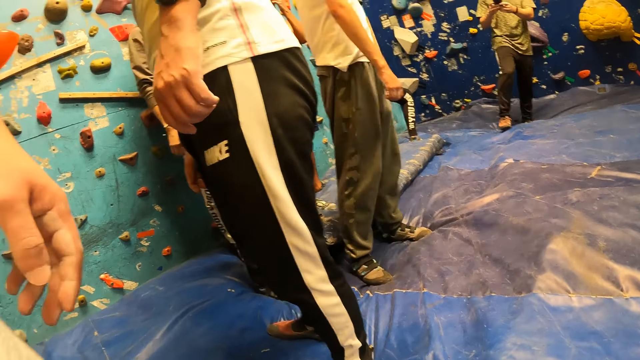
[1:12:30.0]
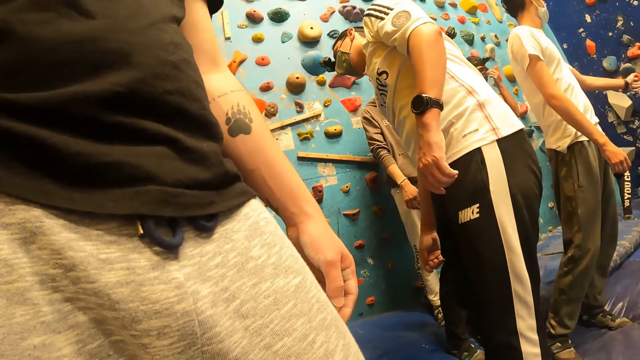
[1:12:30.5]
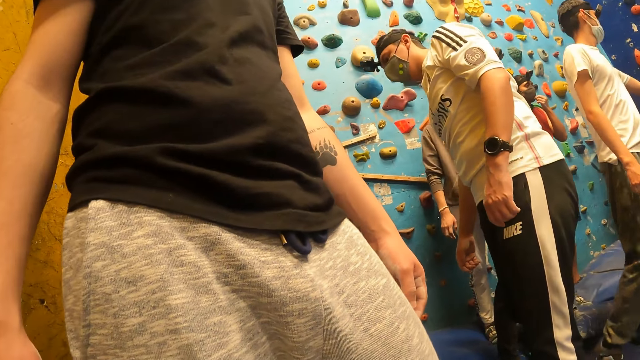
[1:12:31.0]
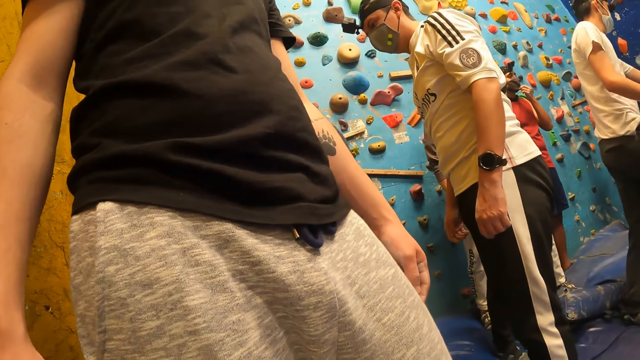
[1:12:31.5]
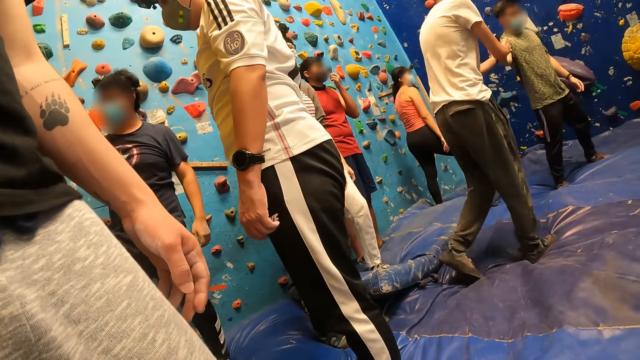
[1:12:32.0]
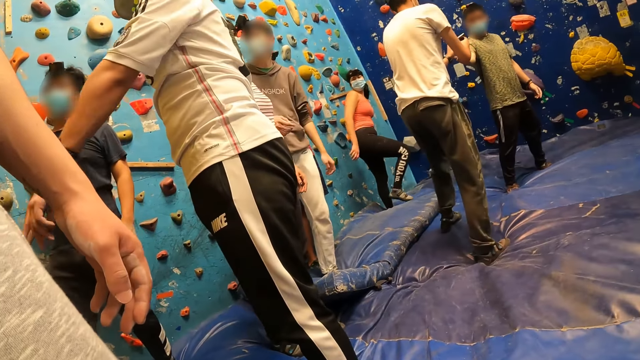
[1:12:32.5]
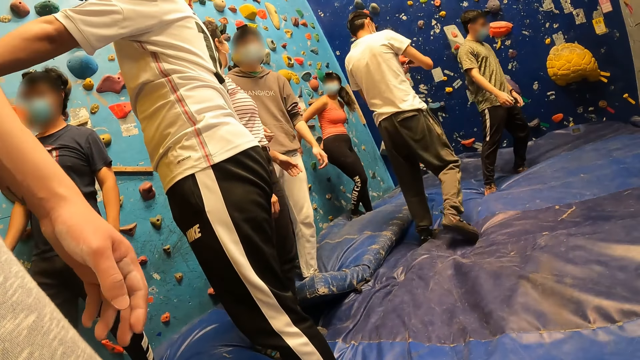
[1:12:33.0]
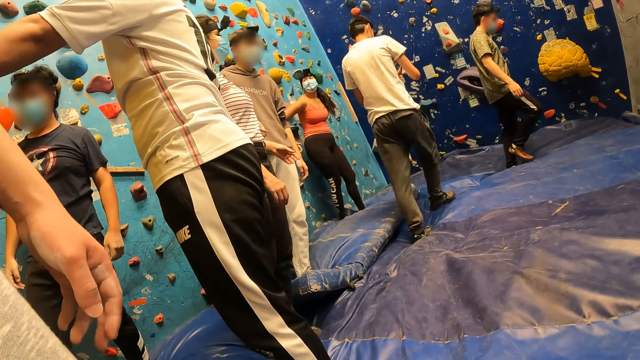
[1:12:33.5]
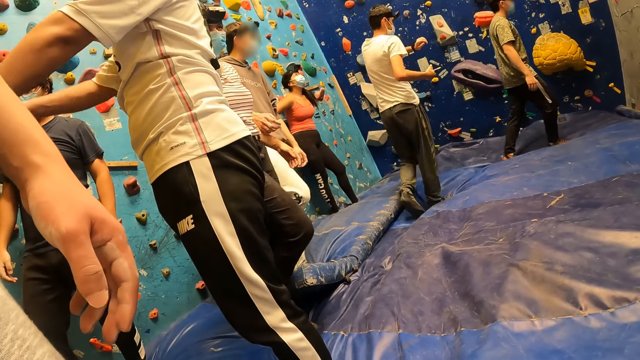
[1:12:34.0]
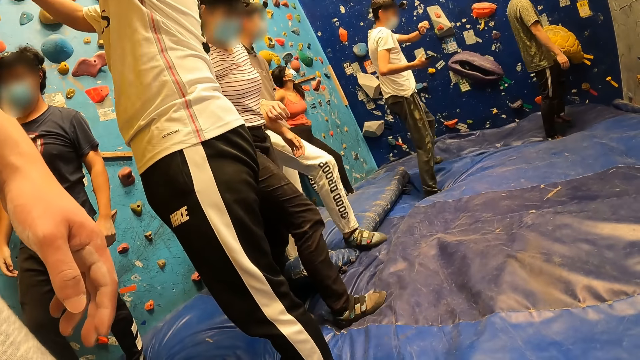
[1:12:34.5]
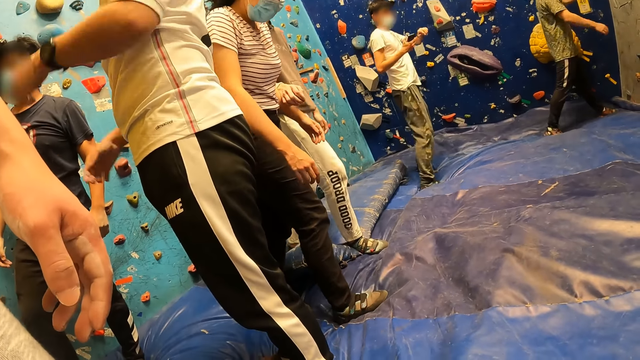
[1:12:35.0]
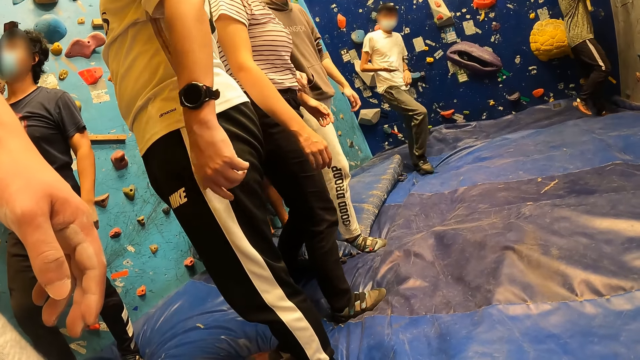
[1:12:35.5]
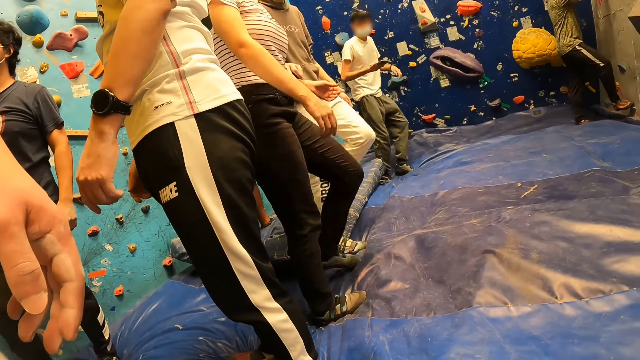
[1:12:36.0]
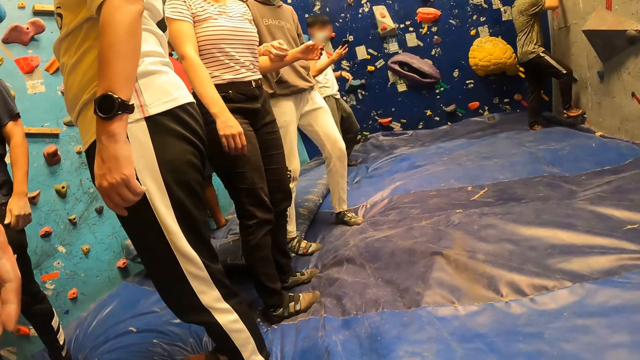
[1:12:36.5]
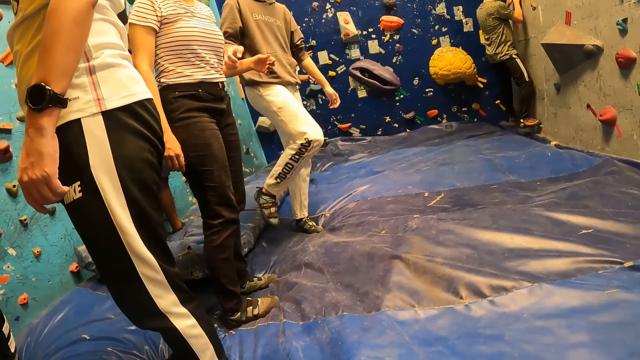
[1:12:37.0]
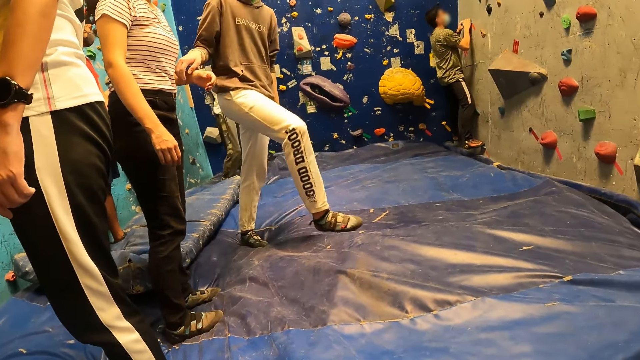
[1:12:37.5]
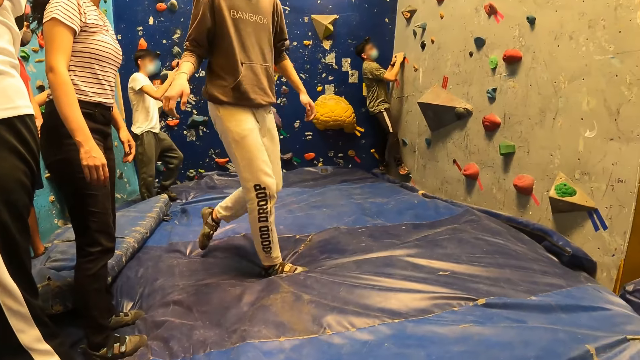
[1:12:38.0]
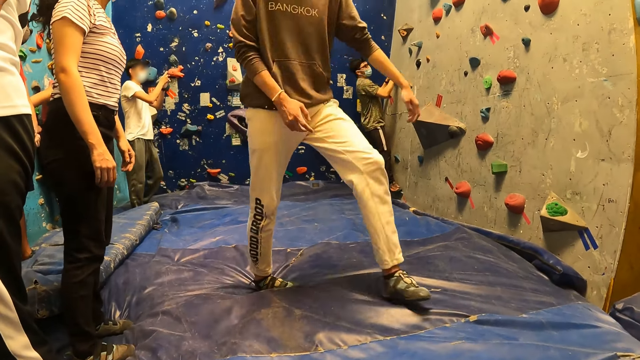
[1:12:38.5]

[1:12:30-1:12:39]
A man makes a step forward. The camera wearer looks around. Another man picks up the phone from the first man. A woman moves backwards. The first man, the other man and a third man walk around the room. Another woman walks around the room. The second man looks at the wrist watch. The first man, the second man and the third man walk around the room. The second woman walks around the room. The first man climbs the climbing wall. The third man walks around the room.

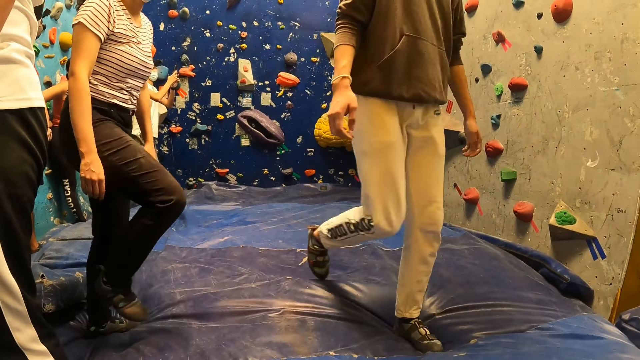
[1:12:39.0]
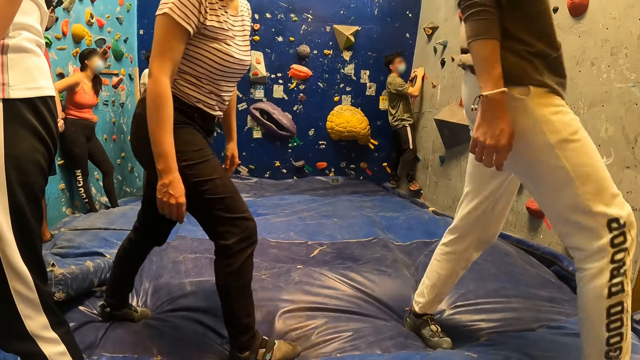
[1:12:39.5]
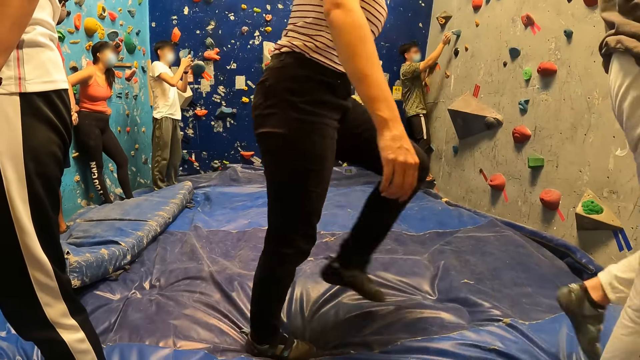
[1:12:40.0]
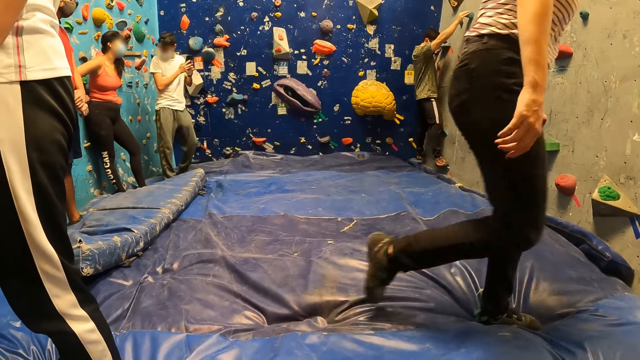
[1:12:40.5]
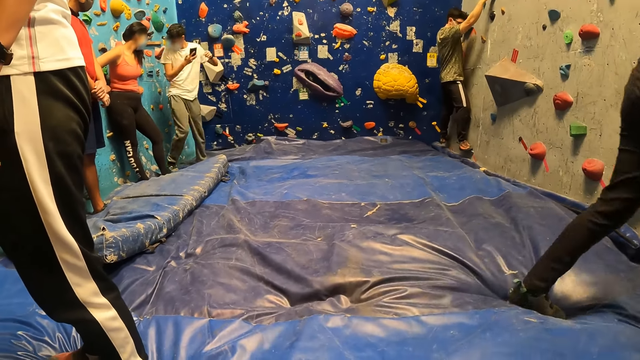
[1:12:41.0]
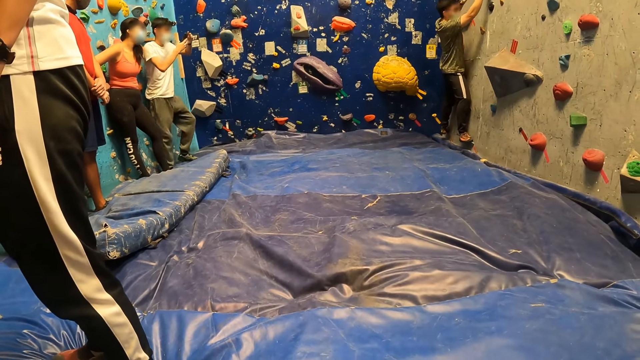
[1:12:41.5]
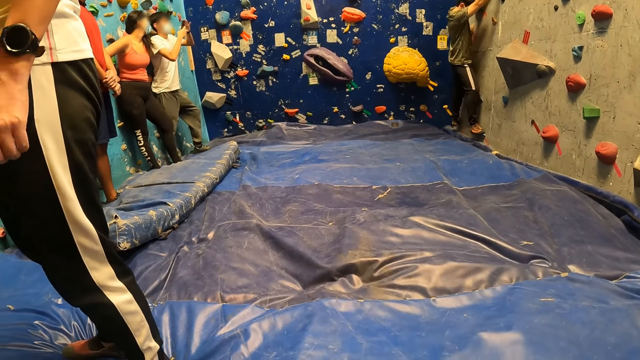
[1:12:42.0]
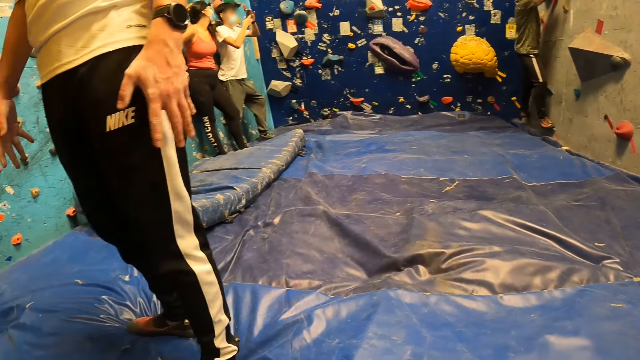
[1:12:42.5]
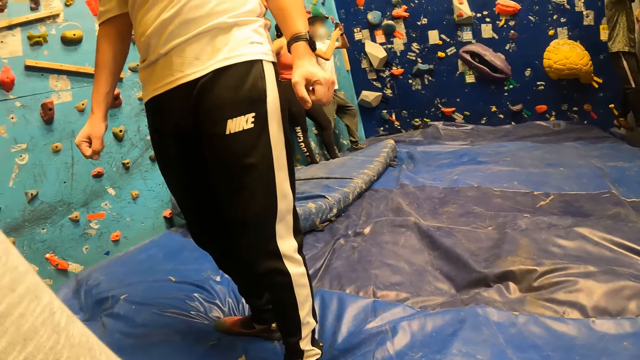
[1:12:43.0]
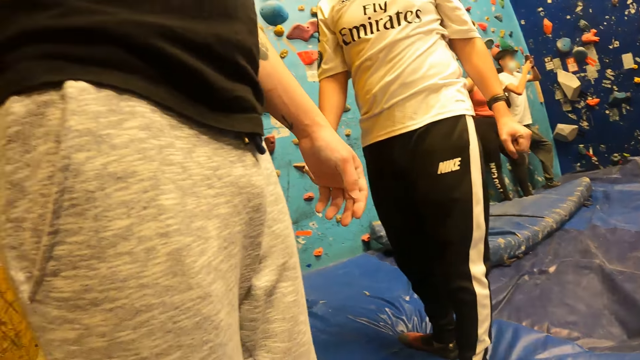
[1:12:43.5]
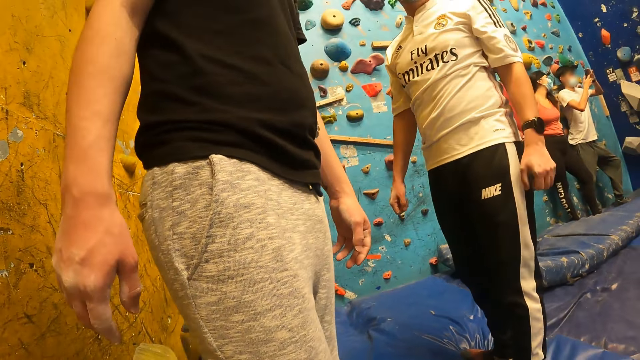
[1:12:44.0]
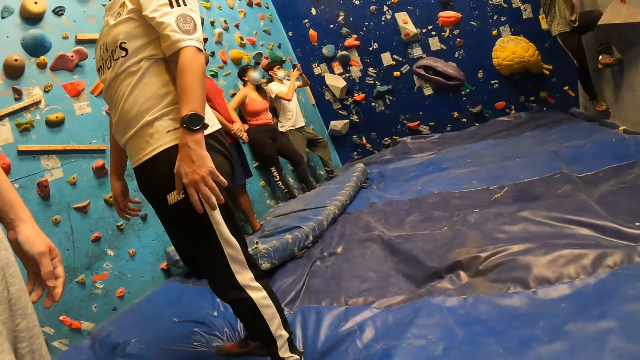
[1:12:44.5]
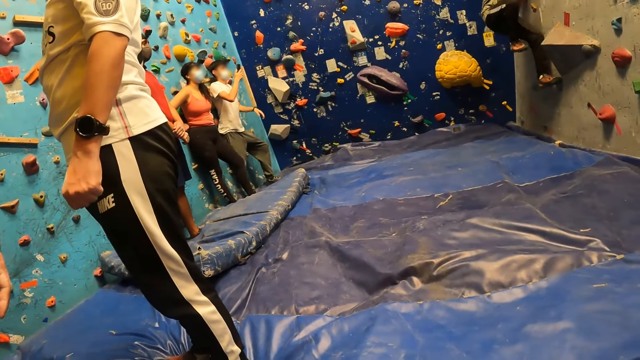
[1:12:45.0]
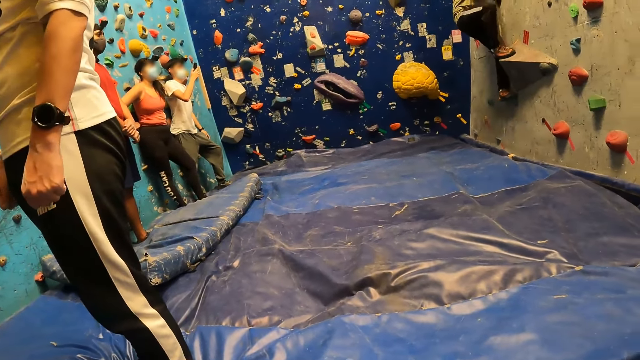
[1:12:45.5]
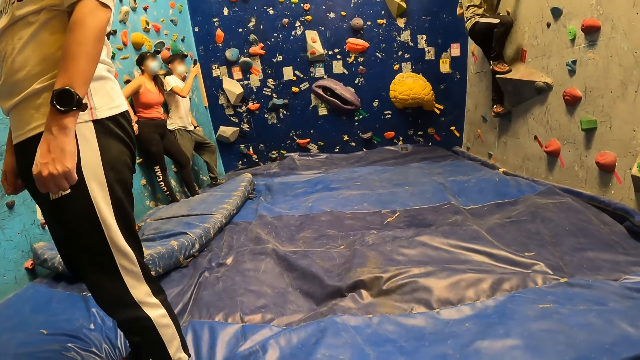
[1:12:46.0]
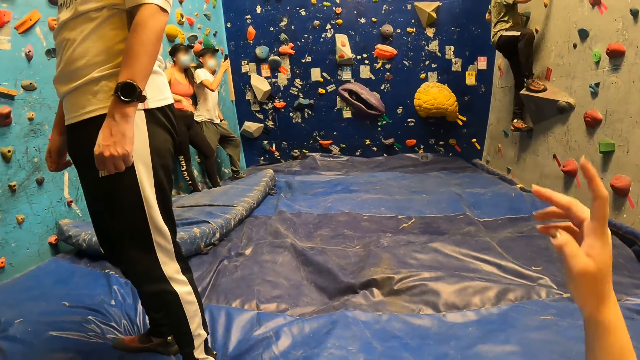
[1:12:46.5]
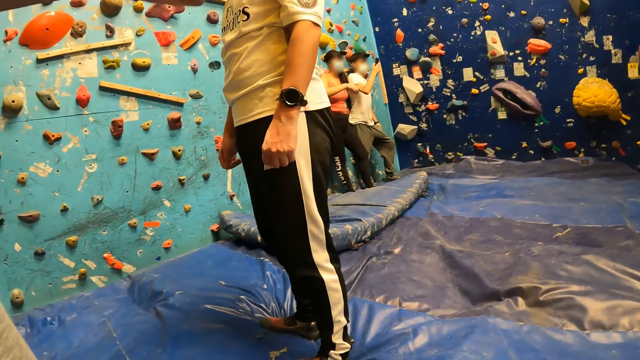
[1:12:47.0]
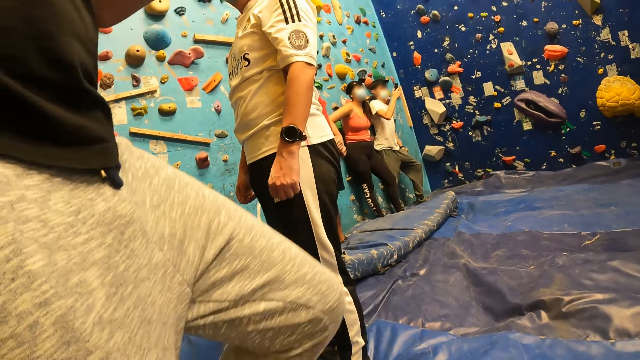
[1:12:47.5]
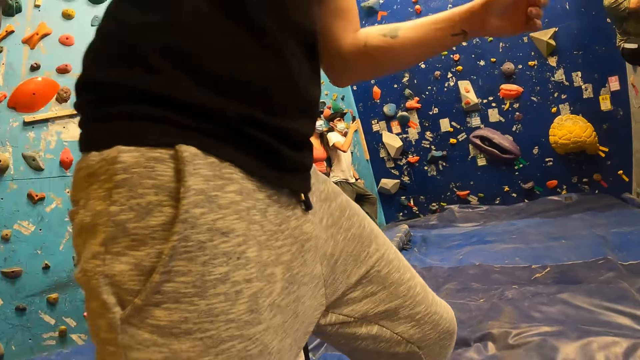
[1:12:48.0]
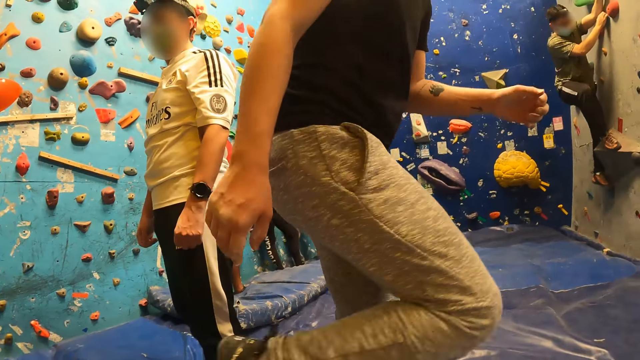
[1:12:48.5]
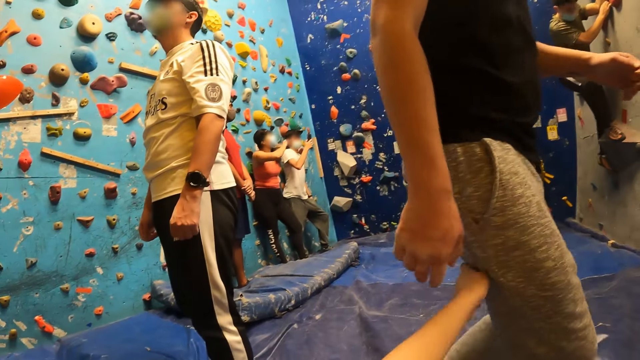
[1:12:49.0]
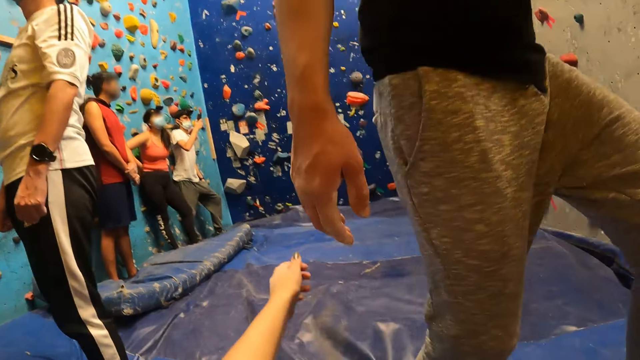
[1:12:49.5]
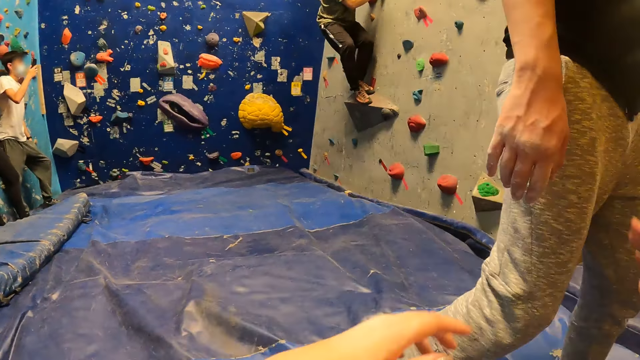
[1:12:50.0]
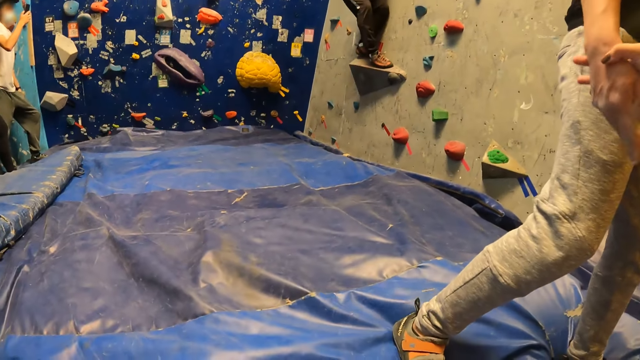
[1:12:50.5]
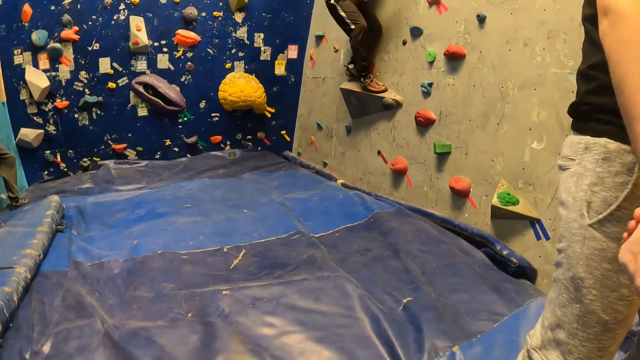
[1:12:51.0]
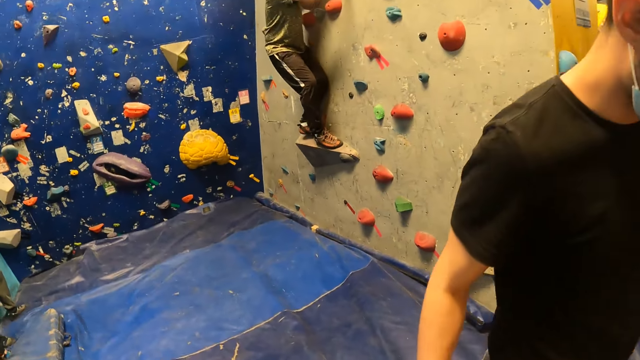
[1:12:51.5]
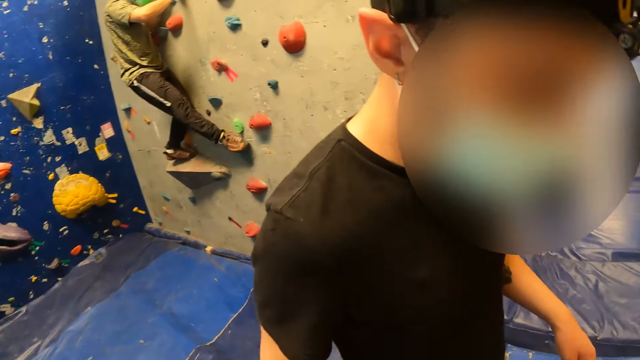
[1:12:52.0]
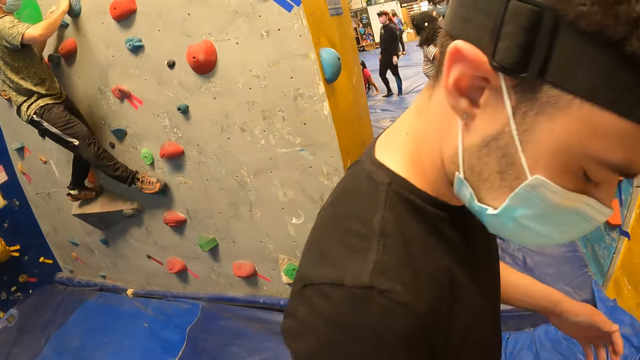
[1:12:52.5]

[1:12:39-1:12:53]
A man takes a video with a phone. A woman walks around the room. The first man moves backwards. Another man climbs the wall. A third man clenches his hands. The first man takes a video with the phone. The second man climbs the wall. The camera wearer gestures with her right hand. A fourth man walks around the room. The camera wearer grabs for the right hand of the fourth man with her left hand. She holds the fourth man on the hand. She grabs the right hand of the fourth man with her right hand. The second man climbs the wall. The camera wearer stands up.
